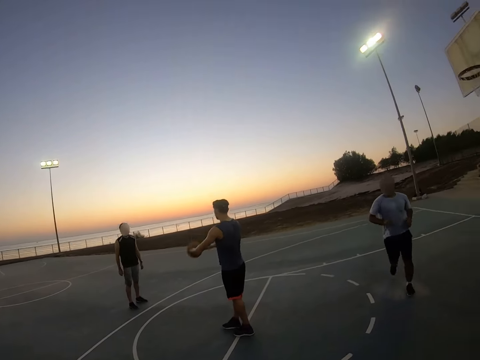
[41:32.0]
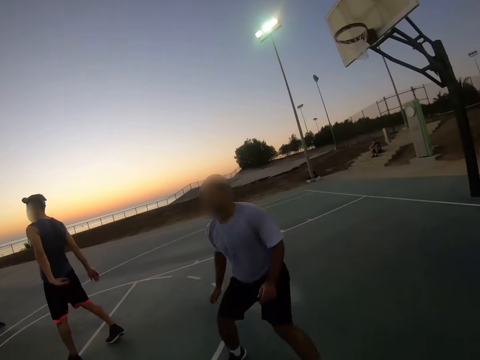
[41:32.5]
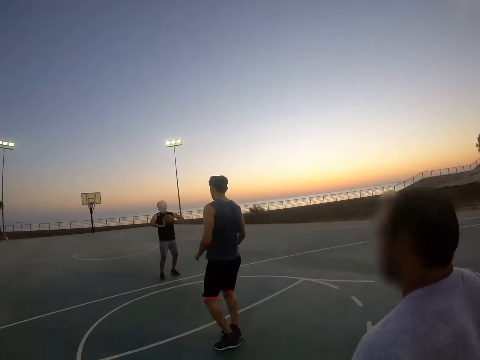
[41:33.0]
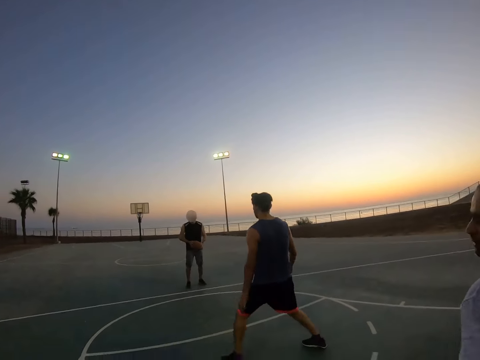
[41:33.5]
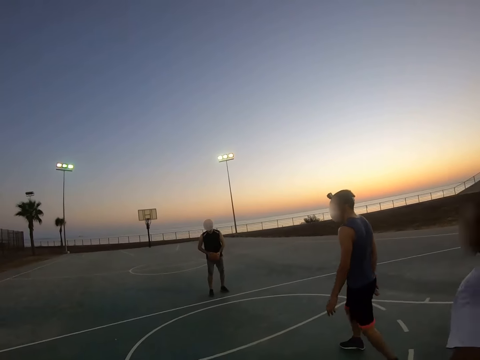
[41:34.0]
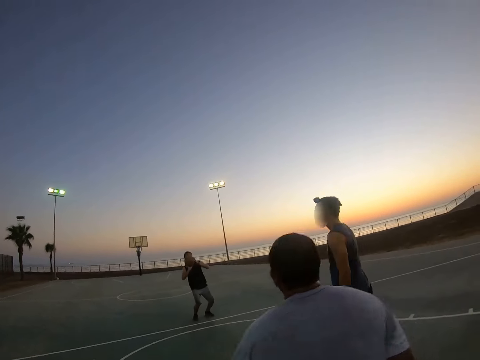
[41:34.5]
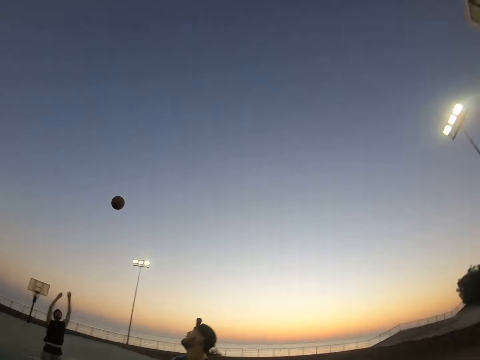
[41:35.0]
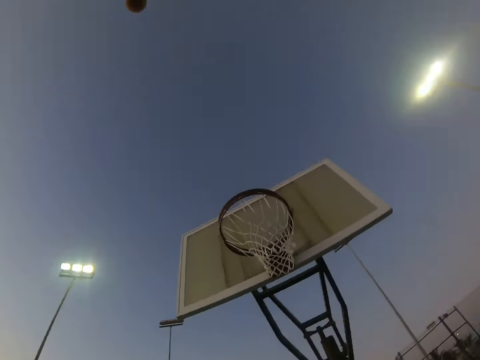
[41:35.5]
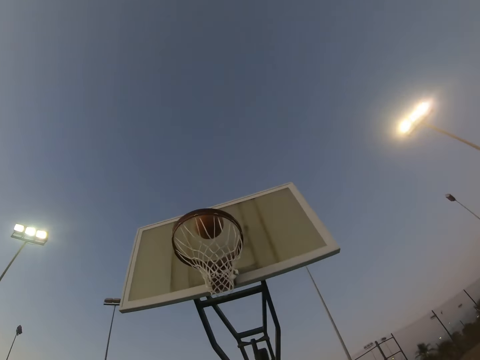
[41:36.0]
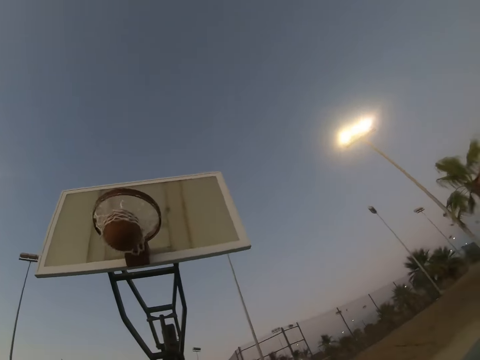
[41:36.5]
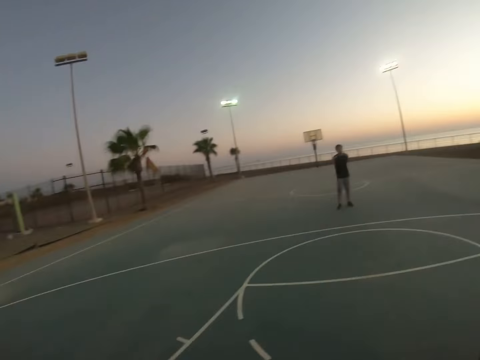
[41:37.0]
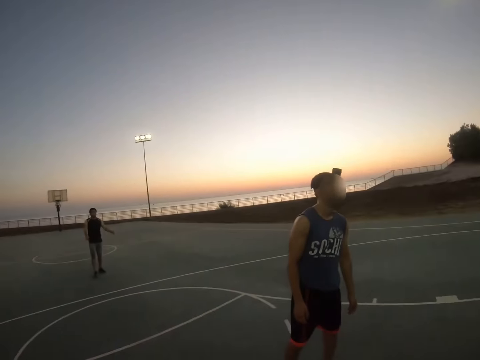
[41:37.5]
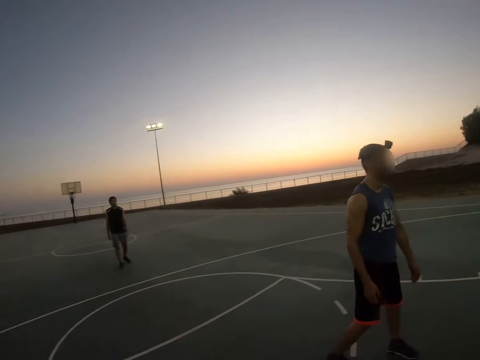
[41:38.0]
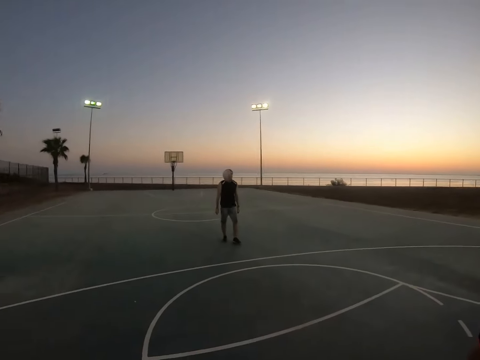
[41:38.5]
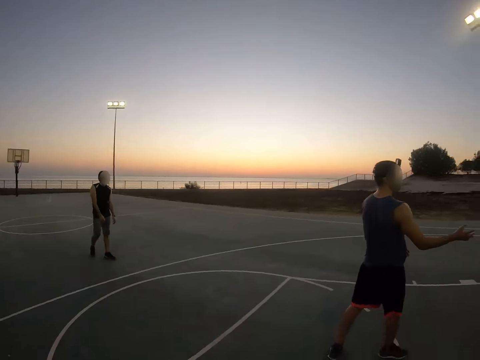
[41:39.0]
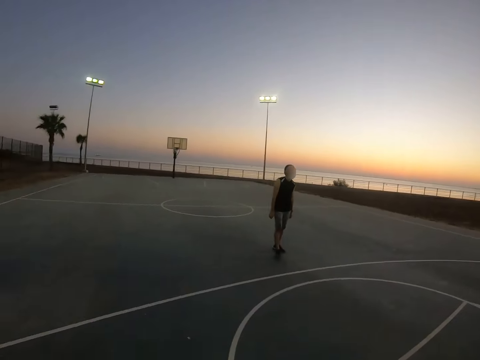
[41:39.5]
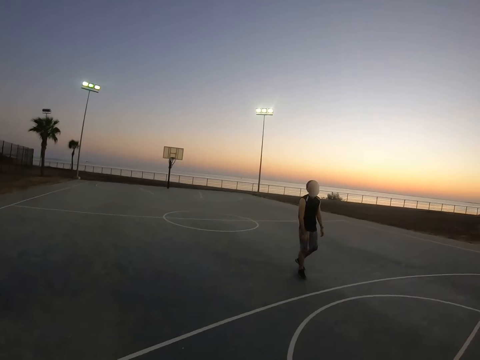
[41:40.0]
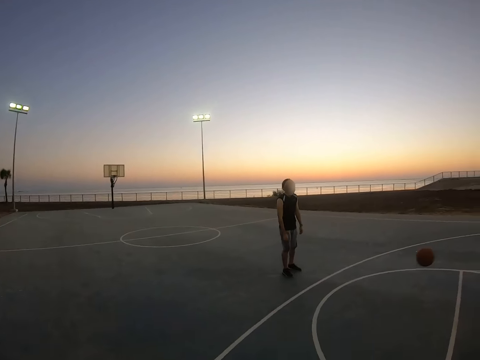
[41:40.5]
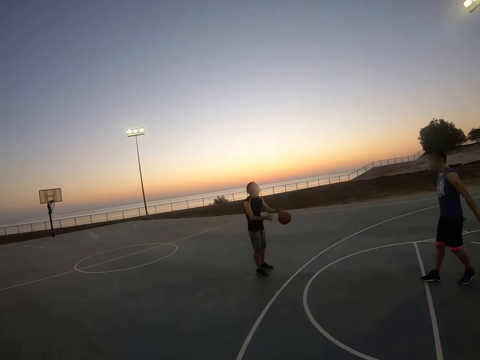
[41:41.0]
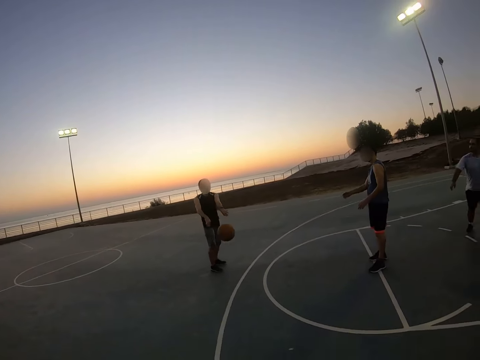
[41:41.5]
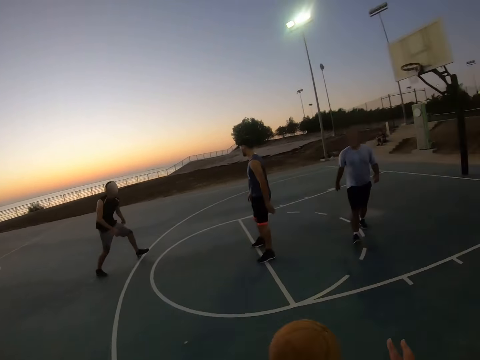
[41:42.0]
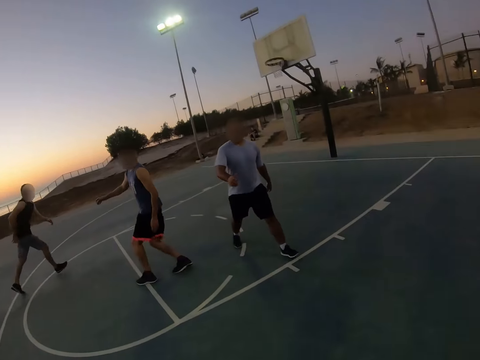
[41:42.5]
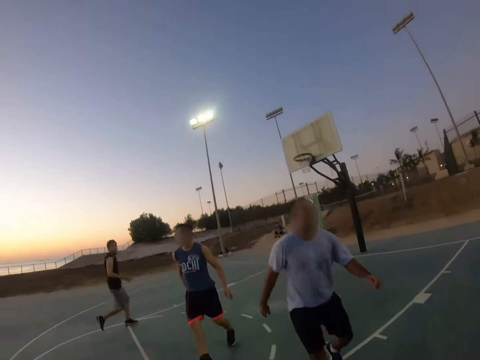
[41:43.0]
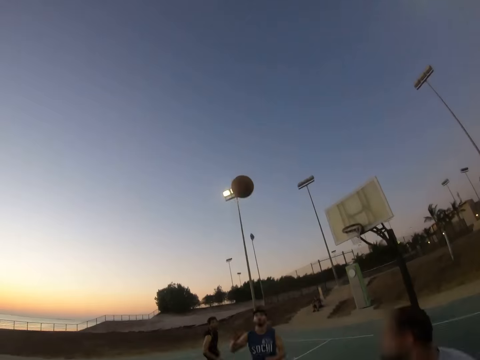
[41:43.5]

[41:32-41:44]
A man catches the ball and throws the ball to another man. The other man throws the ball to the field goal and scores. The other man catches the ball and throws the ball to the camera wearer.

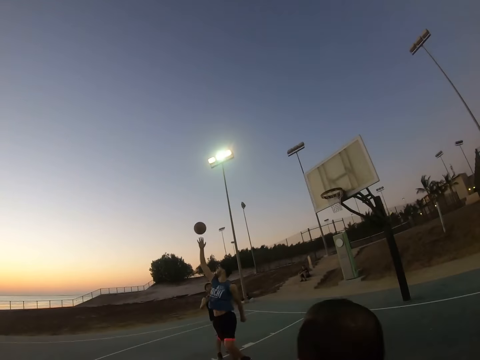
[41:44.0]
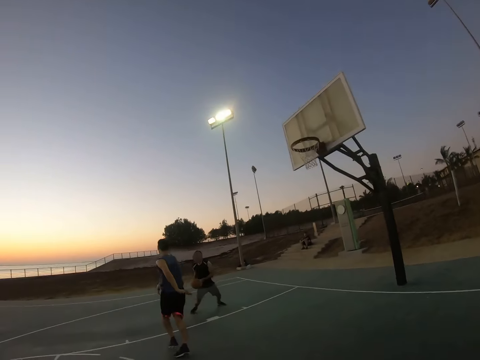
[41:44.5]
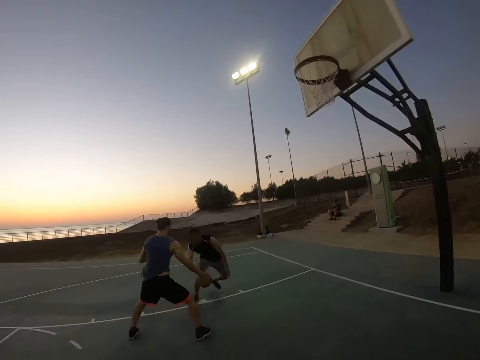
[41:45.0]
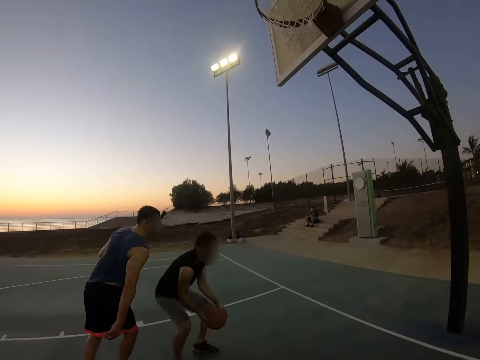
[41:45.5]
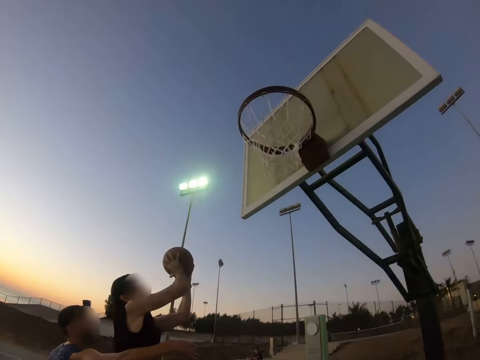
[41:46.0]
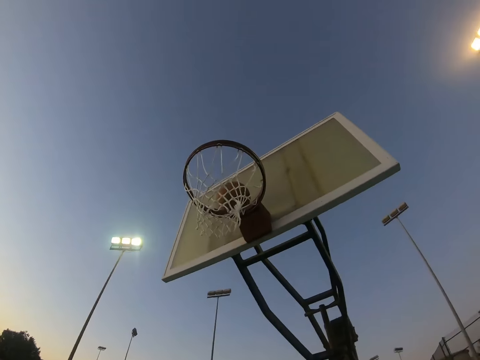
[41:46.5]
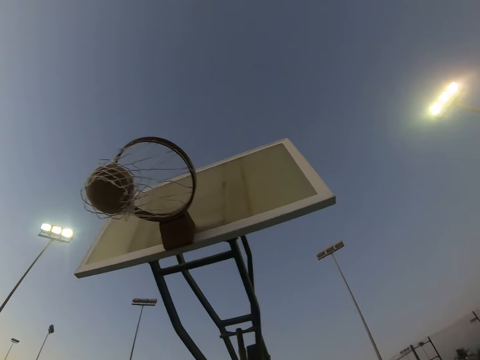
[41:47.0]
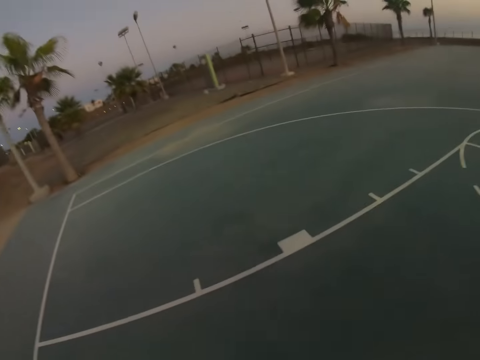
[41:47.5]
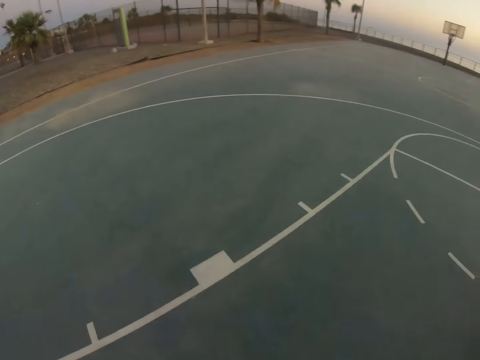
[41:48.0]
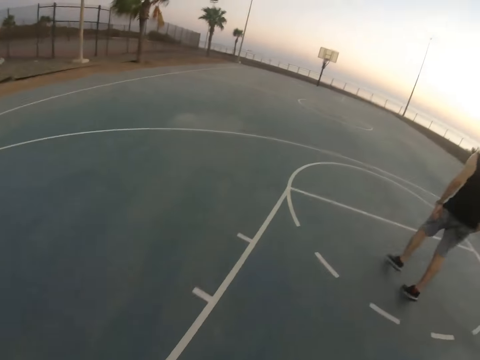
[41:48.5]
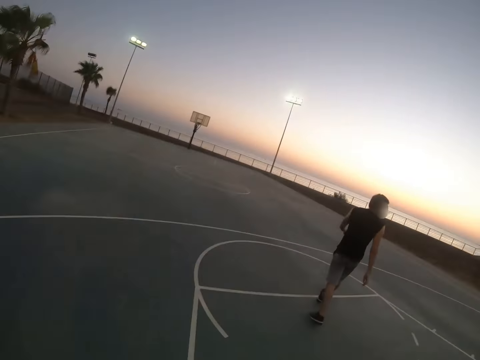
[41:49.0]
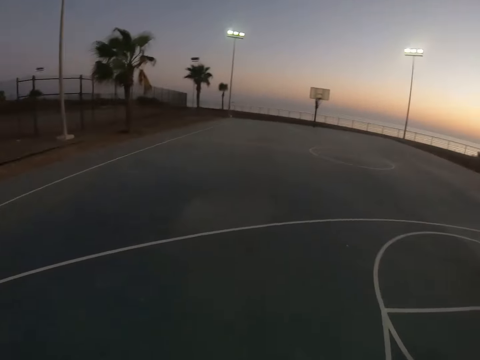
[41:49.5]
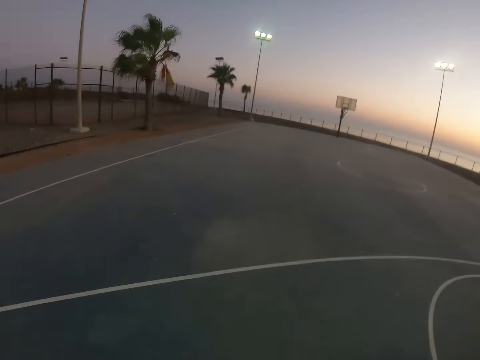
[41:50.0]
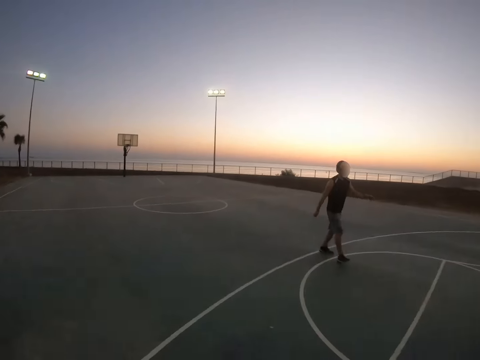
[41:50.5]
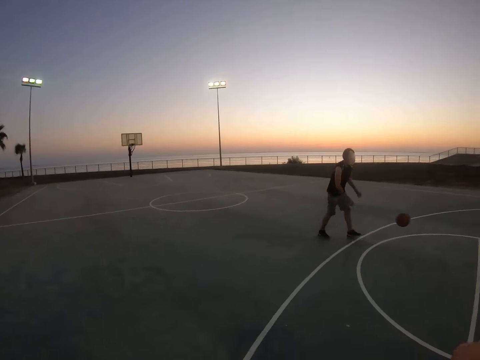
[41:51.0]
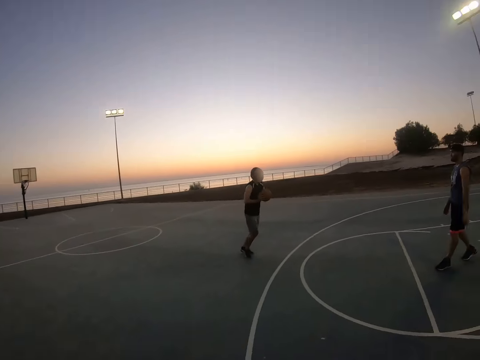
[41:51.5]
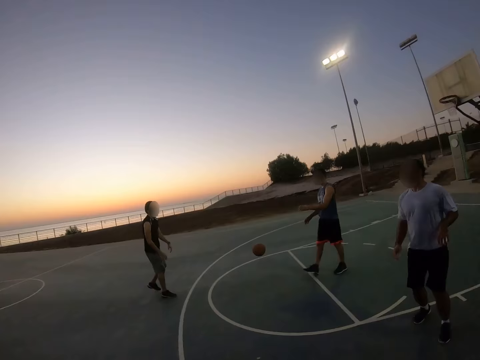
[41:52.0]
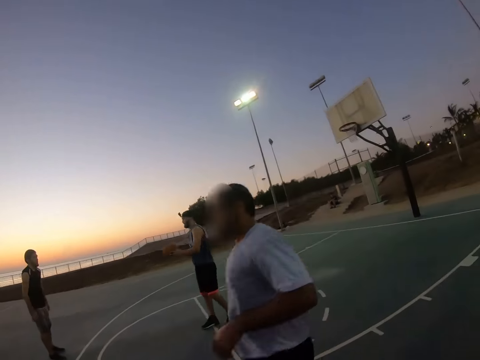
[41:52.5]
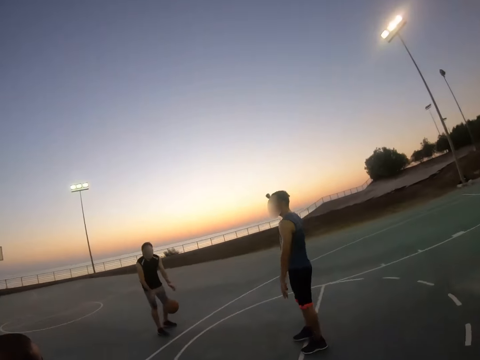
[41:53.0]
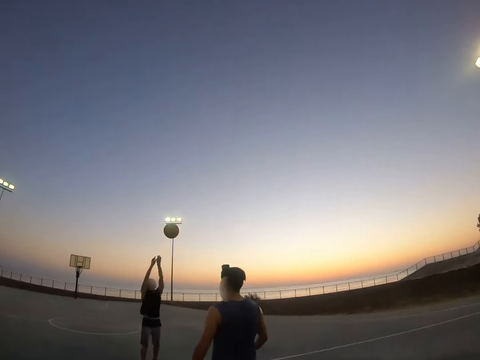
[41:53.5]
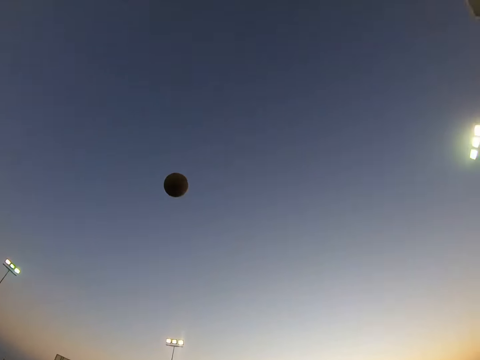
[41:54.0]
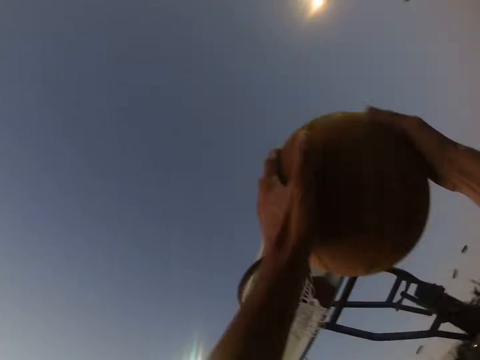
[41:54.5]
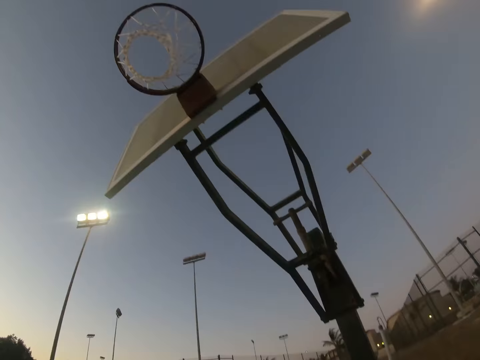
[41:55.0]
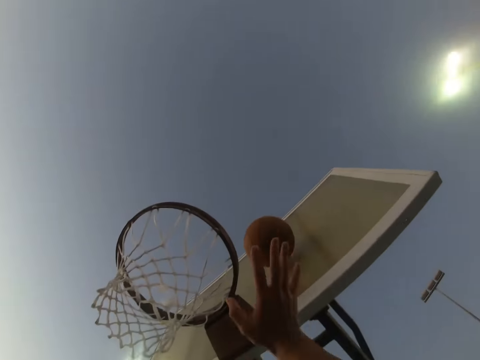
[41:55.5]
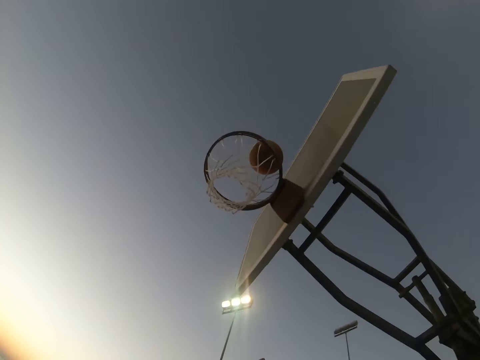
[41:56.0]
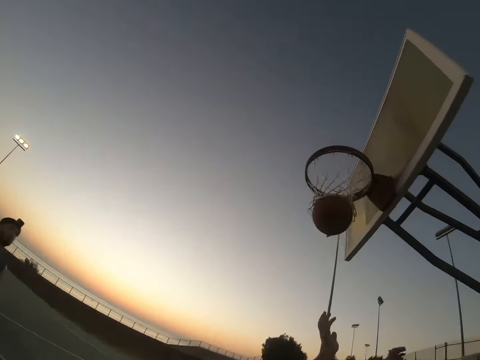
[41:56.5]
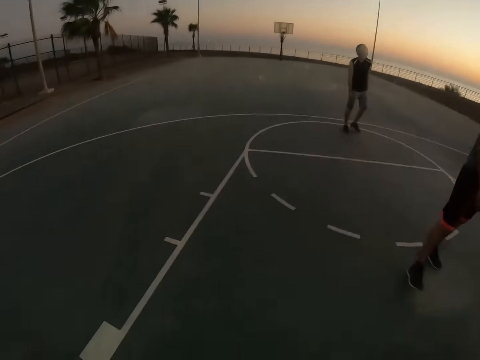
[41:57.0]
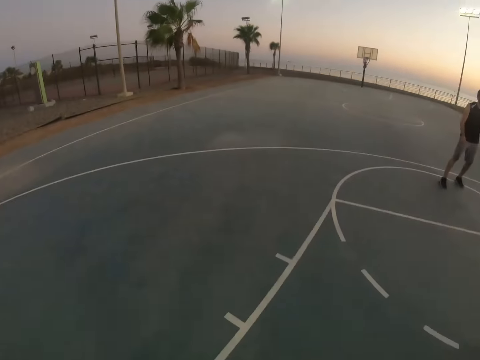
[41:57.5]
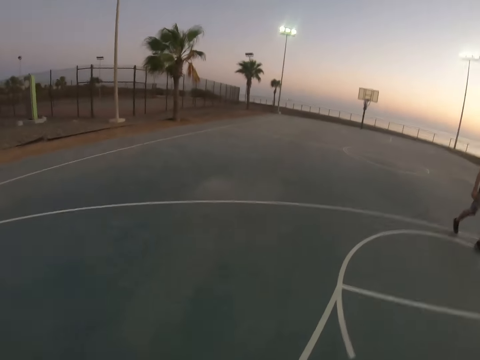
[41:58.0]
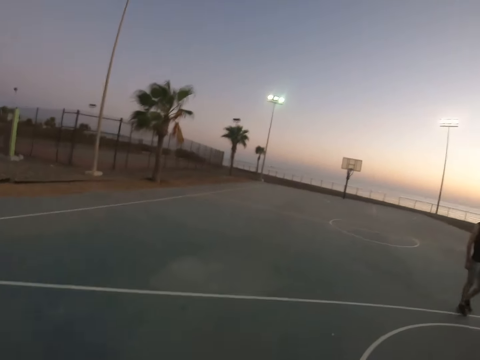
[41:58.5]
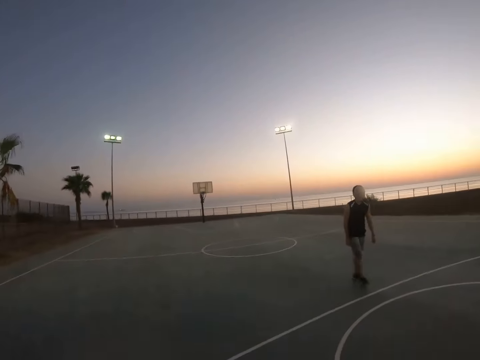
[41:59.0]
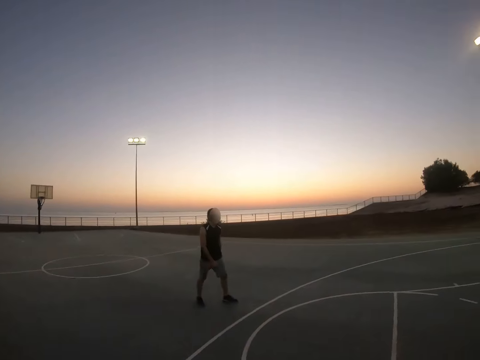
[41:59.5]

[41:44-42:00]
The camera wearer throws the ball to a man. The man catches the ball, bounces the ball, throws the ball to the field goal and scores. The camera wearer moves around. The man moves around, catches the ball and throws the ball to another man. The other man bounces the ball to the first man. The first man throws the ball to the field goal. The camera wearer throws the ball to the field goal and scores.
